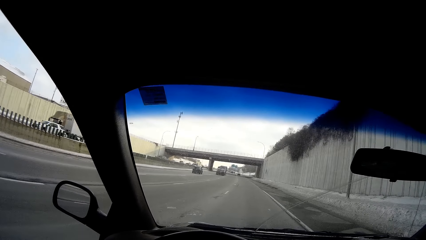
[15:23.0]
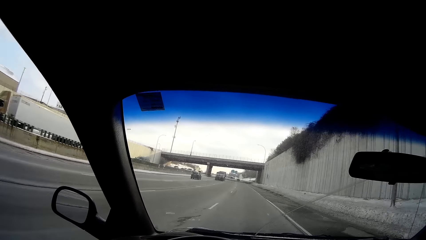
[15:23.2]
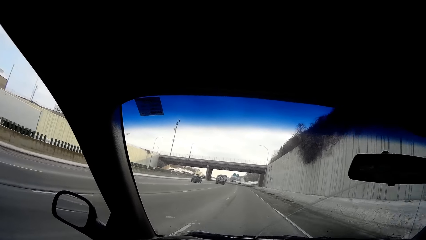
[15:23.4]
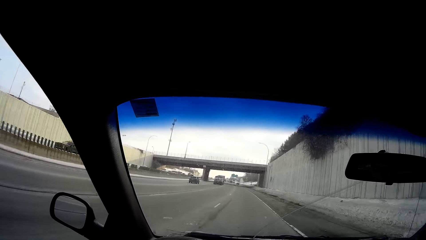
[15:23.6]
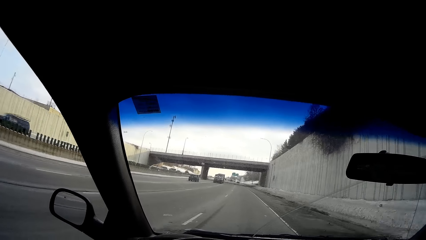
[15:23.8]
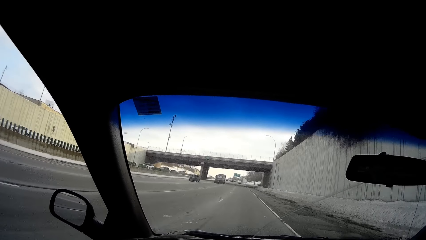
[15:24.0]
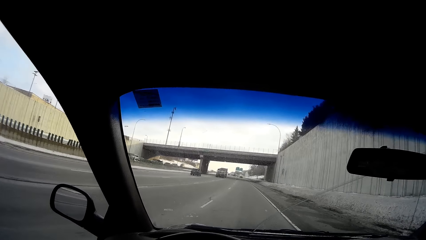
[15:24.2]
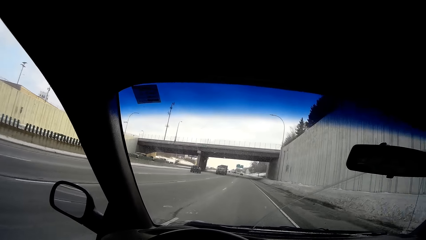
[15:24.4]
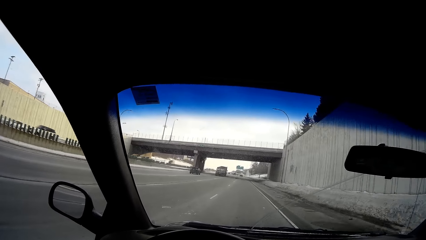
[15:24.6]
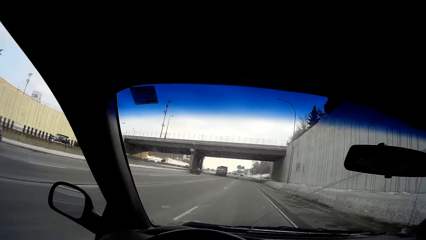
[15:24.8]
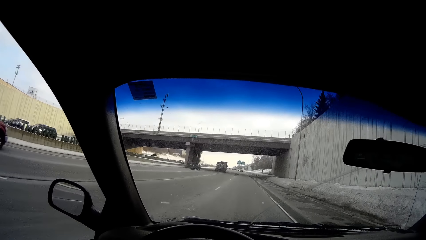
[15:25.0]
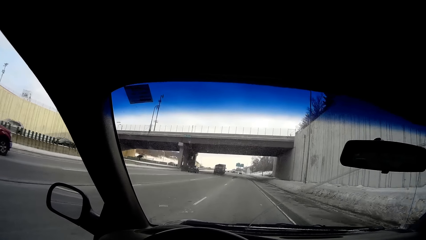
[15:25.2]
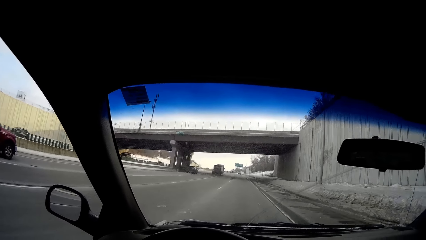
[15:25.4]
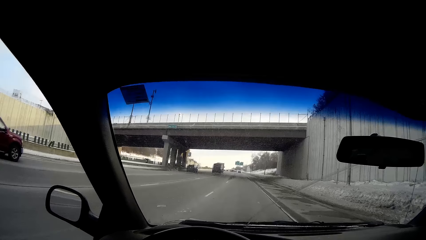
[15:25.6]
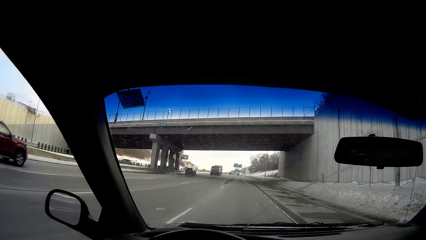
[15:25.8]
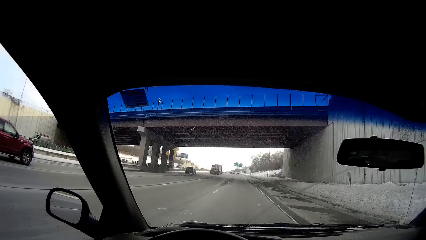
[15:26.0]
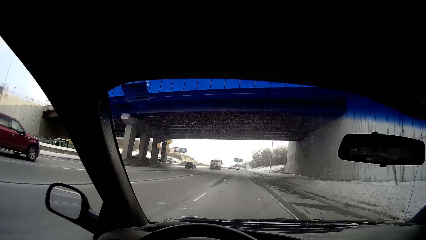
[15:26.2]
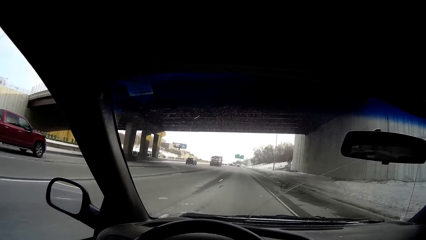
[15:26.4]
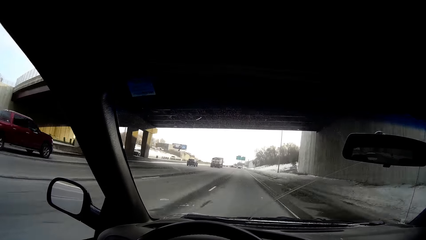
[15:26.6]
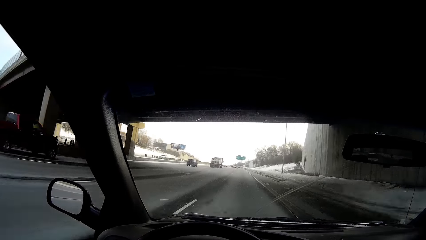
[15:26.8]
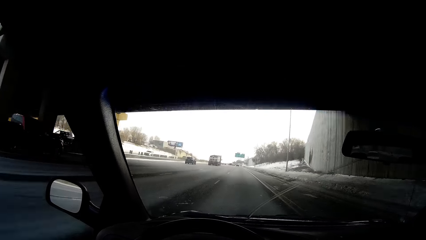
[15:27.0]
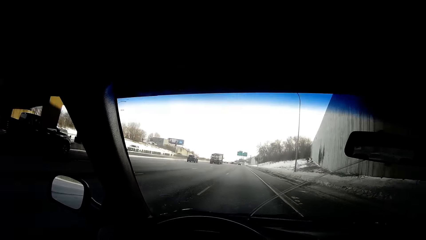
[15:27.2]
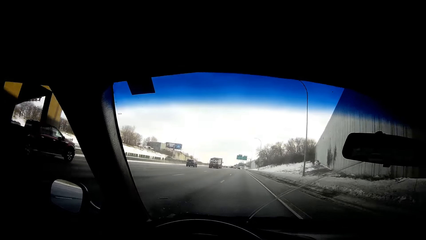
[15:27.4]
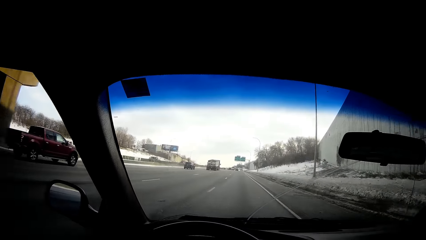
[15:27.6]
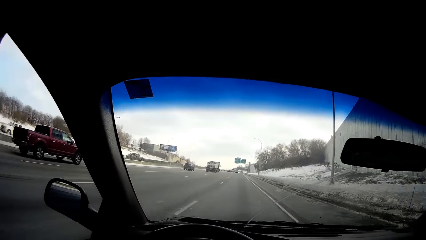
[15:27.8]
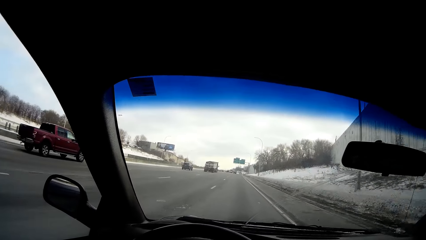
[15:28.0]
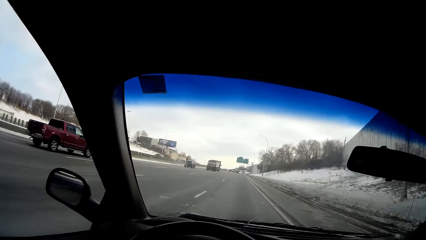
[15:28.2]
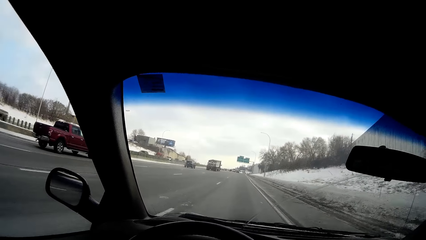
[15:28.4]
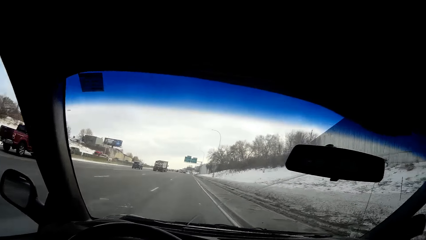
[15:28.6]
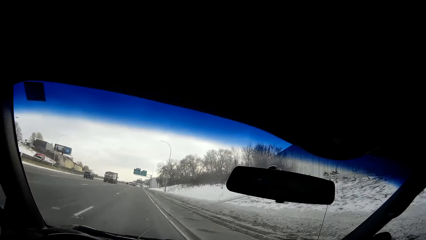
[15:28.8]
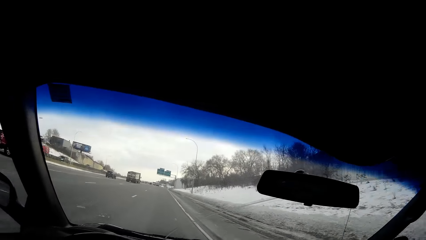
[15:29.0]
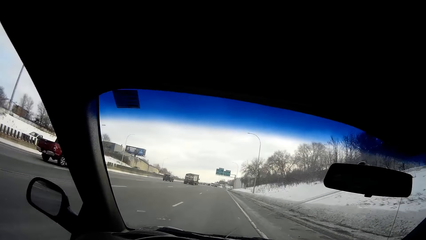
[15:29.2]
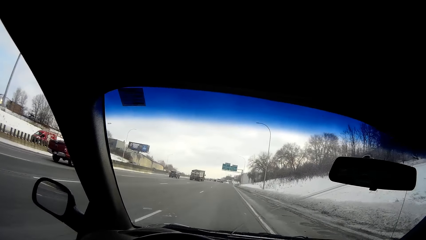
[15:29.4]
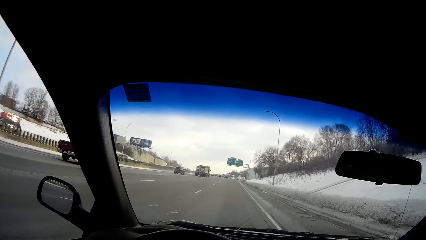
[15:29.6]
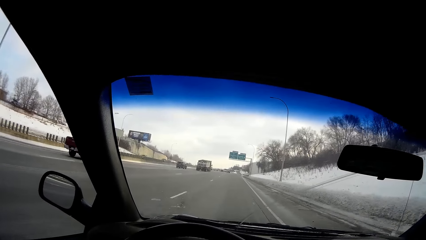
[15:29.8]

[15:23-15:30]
A red truck drives past the camera wearer.

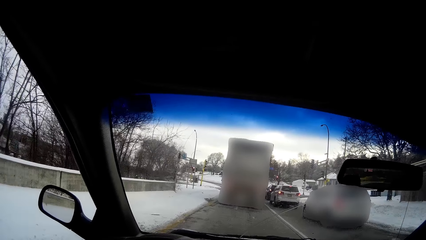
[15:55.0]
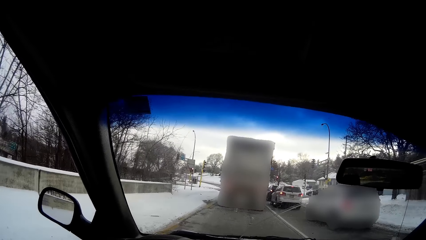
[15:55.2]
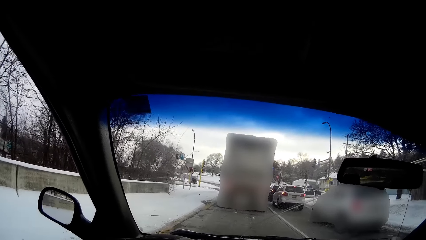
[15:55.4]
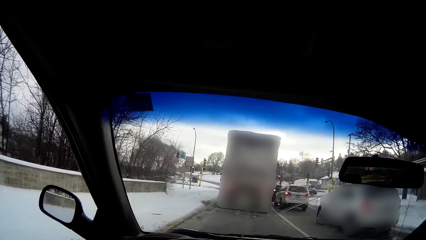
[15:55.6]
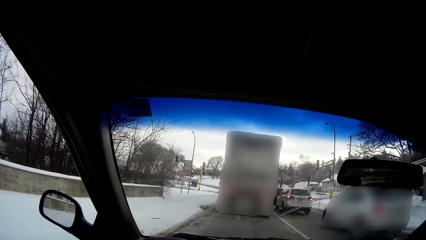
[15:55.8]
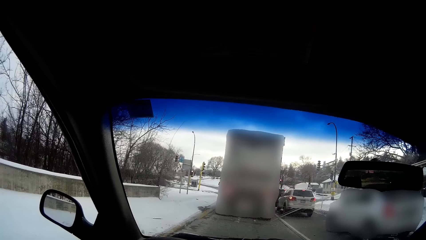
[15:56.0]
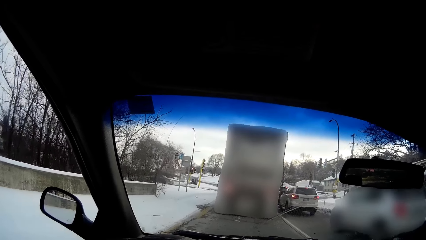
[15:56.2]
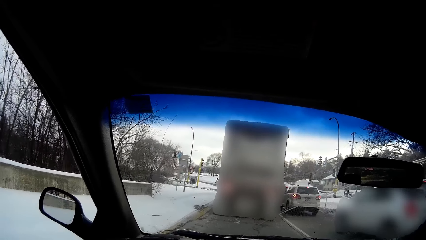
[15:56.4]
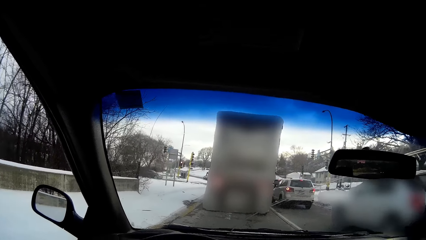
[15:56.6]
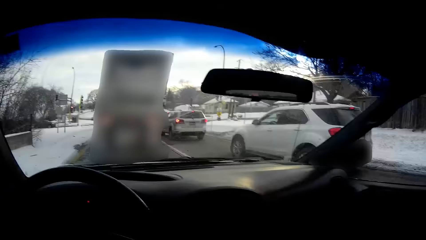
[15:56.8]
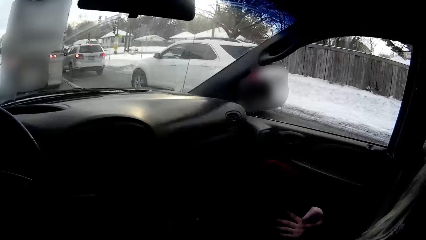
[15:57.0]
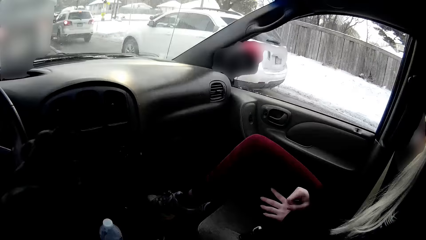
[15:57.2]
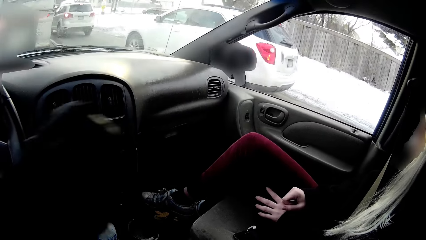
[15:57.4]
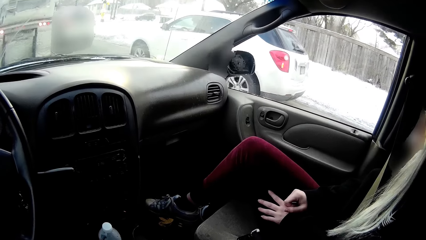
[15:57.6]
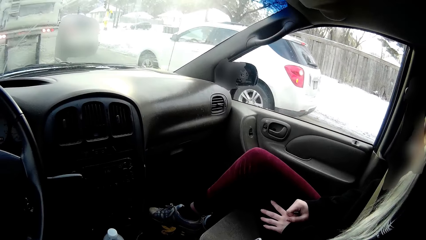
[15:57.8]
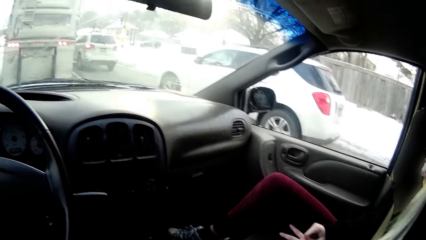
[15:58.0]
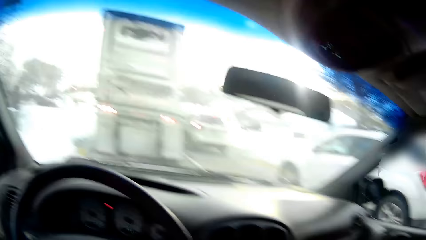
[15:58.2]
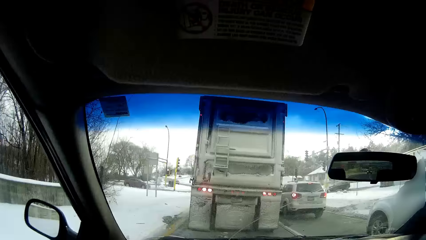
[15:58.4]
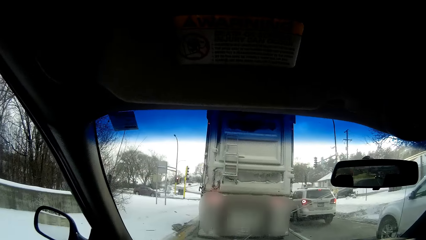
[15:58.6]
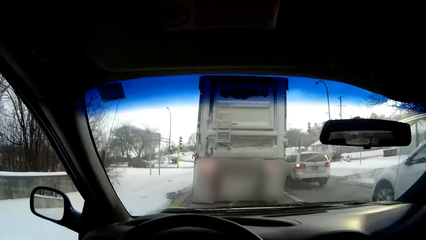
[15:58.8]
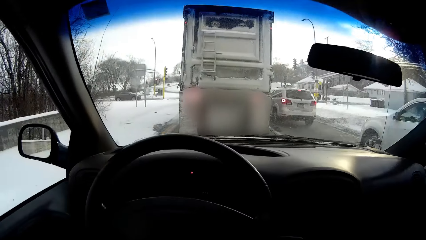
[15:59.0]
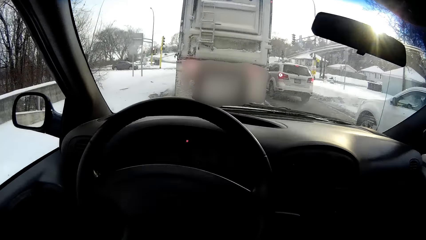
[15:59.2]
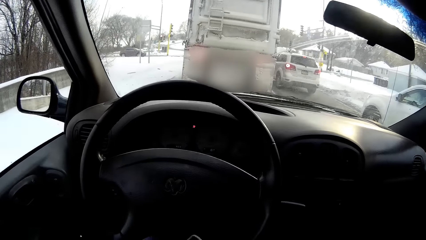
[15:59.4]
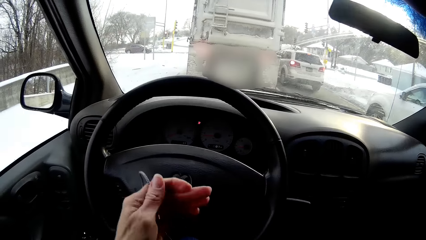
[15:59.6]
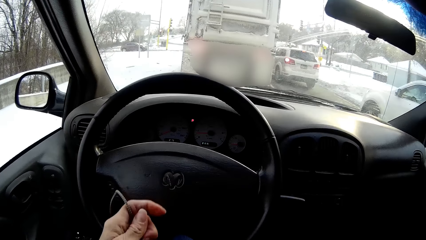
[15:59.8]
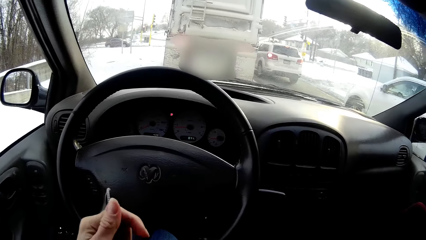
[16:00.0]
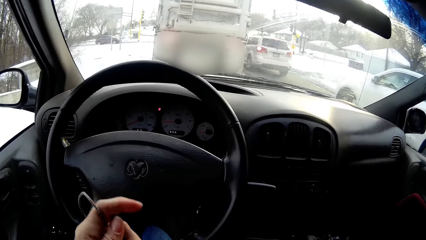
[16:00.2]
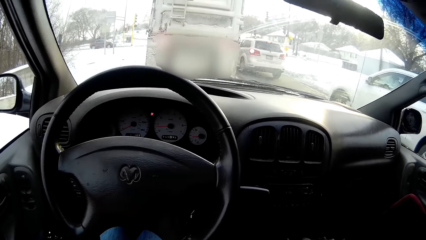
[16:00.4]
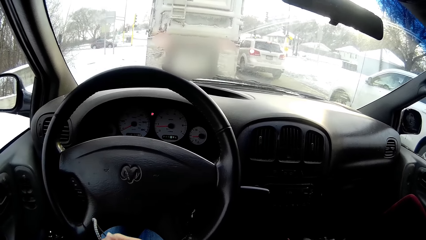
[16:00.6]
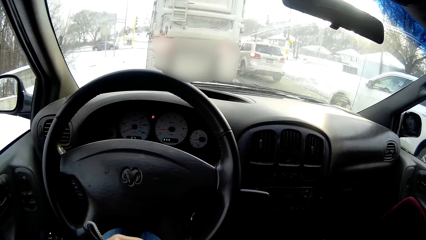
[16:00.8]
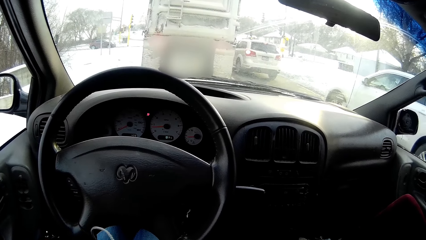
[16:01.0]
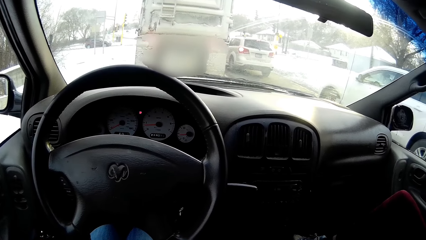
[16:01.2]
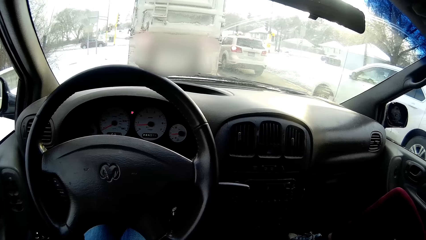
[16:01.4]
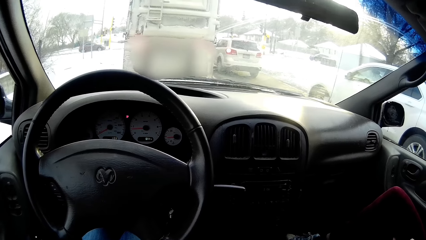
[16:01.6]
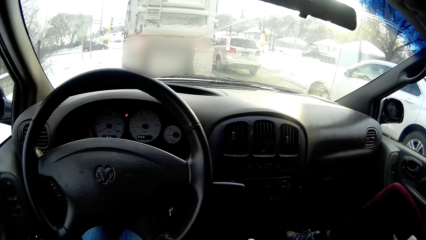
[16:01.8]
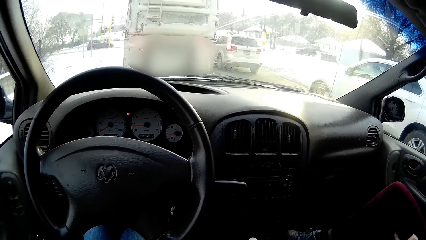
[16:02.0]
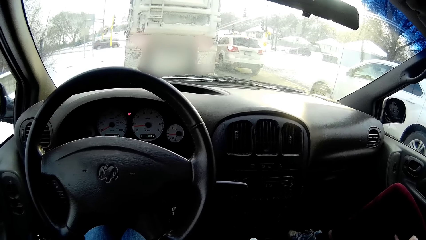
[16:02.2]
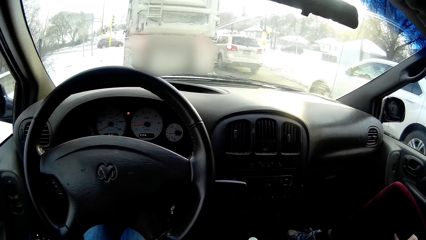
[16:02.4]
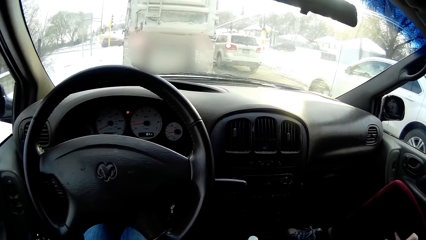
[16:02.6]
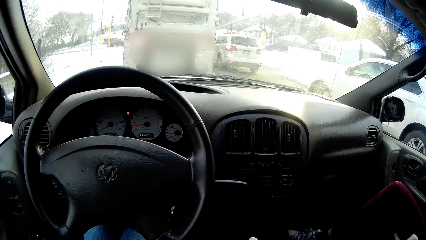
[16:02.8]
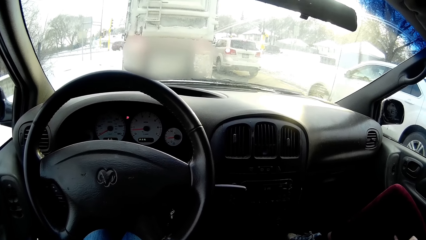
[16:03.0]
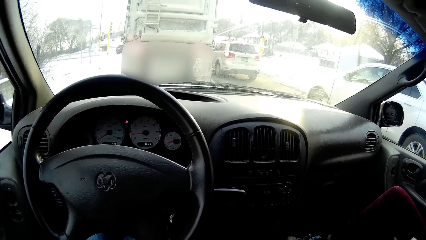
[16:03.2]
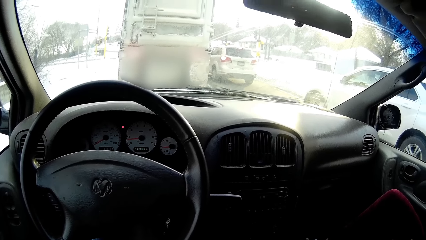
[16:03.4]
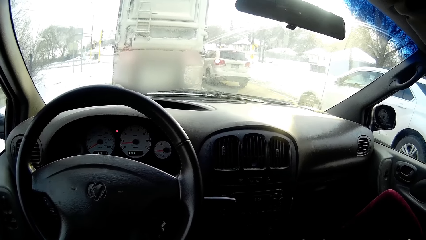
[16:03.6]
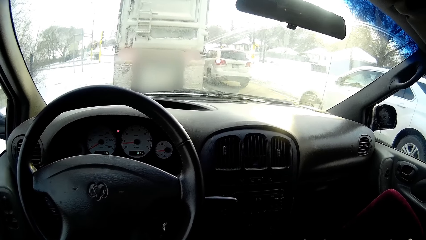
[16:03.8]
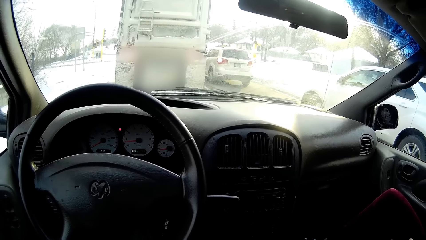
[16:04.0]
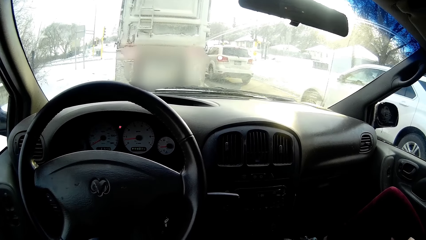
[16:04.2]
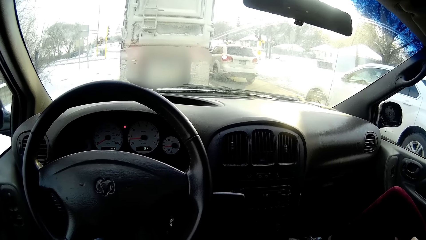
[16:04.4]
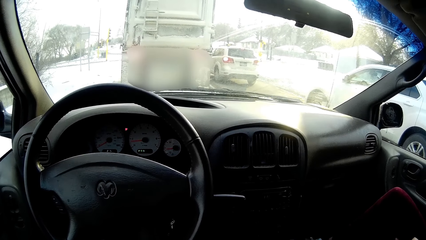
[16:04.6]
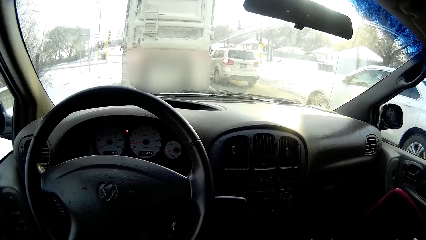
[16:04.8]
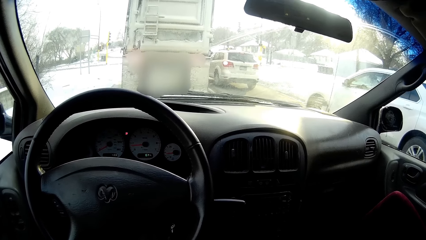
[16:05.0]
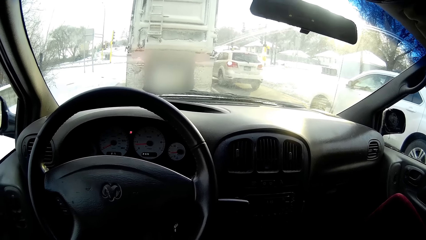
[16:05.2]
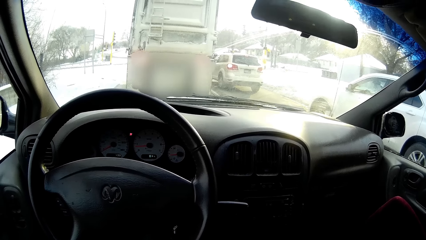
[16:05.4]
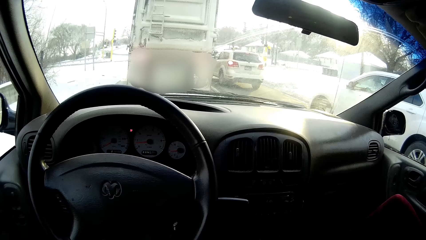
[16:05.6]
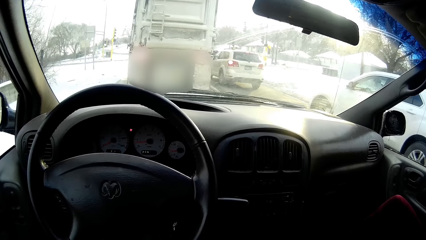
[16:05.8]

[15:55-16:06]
The camera wearer looks around. He stops the car on the road. He holds a cable with his left hand. He moves the wire cable. He stares at a vehicle on the road.
